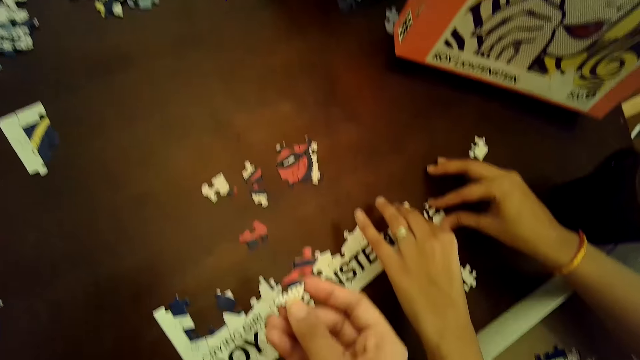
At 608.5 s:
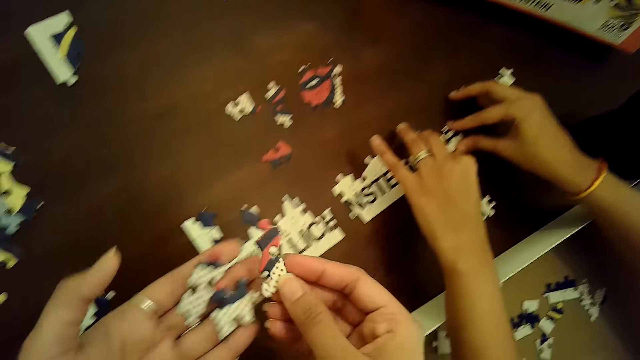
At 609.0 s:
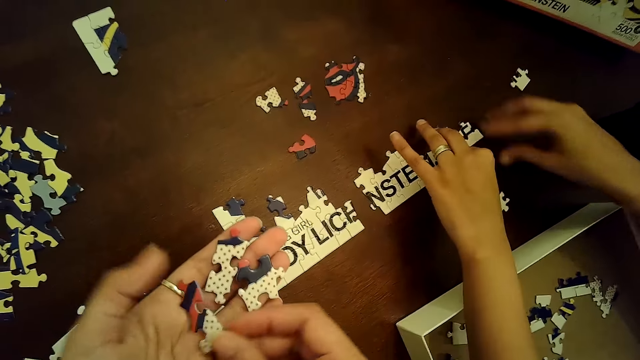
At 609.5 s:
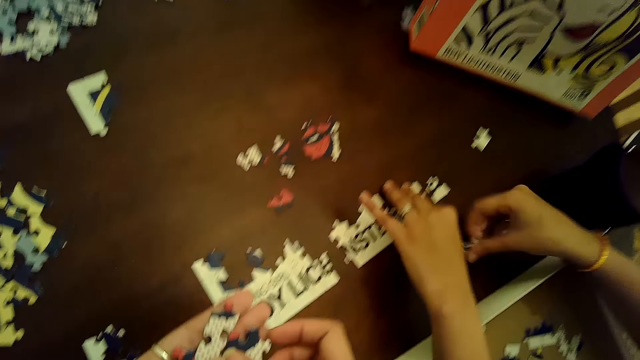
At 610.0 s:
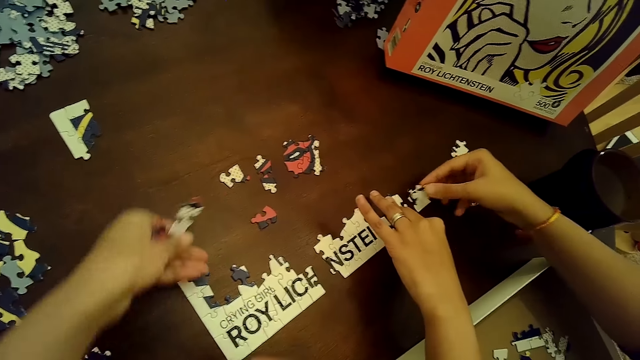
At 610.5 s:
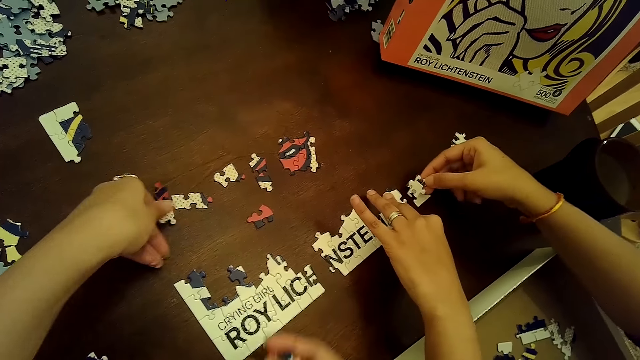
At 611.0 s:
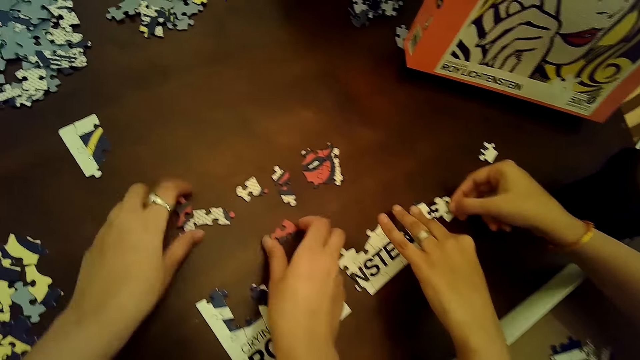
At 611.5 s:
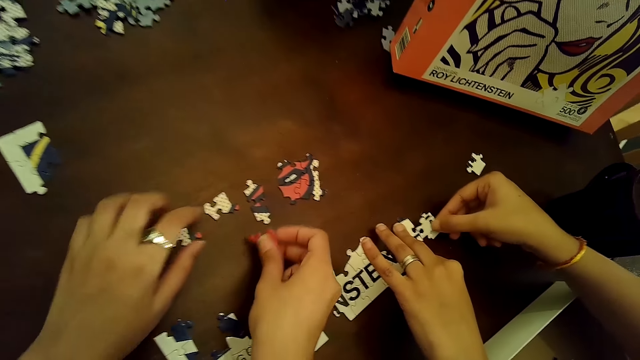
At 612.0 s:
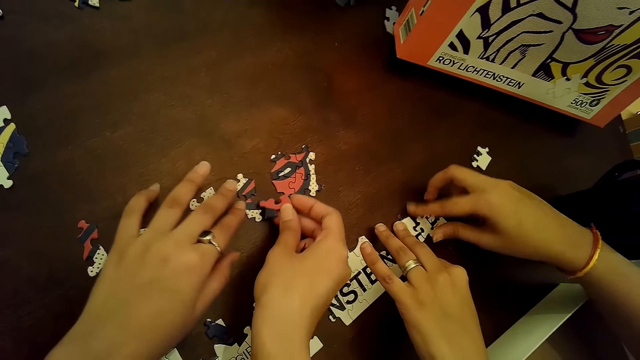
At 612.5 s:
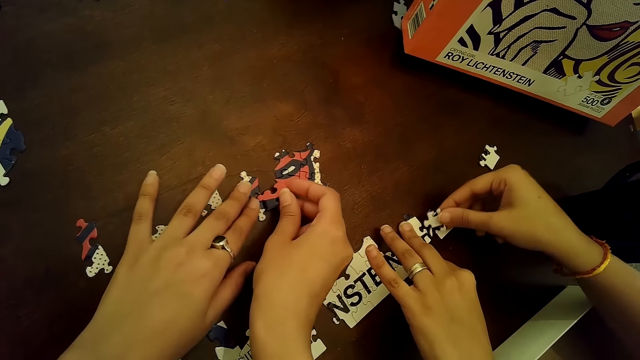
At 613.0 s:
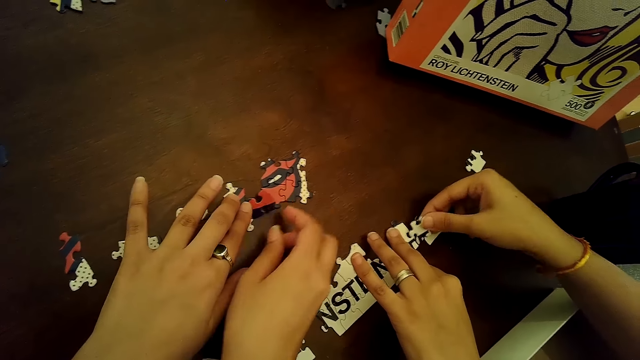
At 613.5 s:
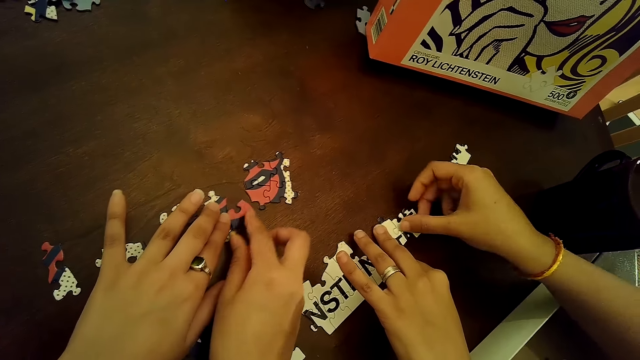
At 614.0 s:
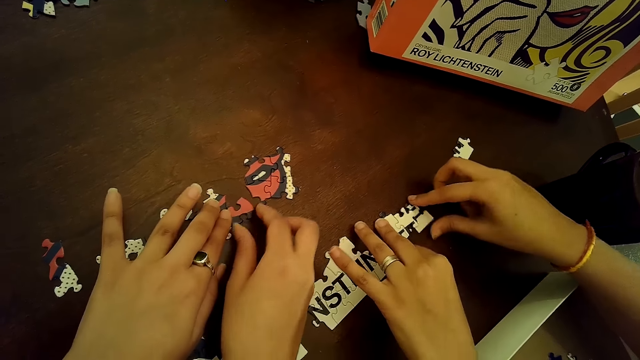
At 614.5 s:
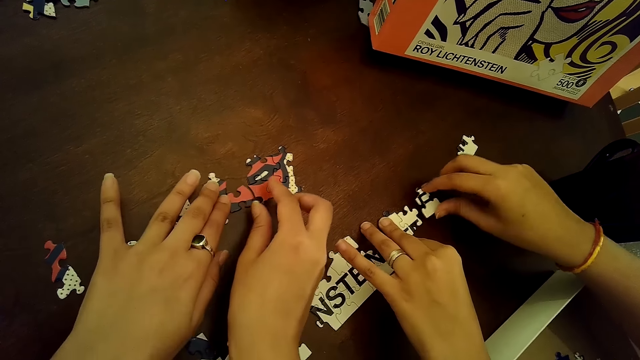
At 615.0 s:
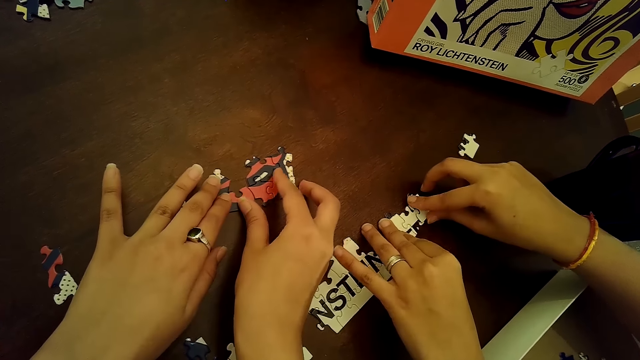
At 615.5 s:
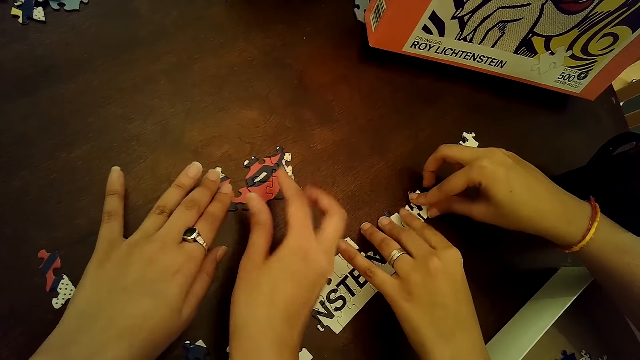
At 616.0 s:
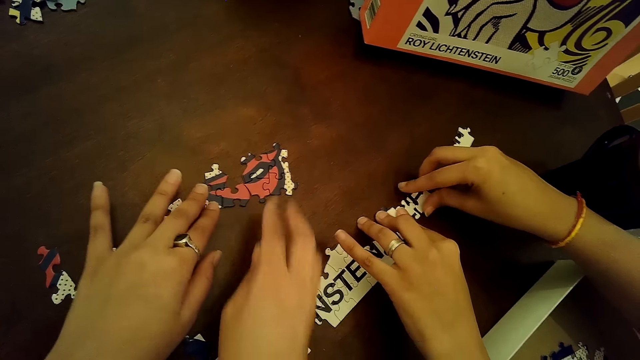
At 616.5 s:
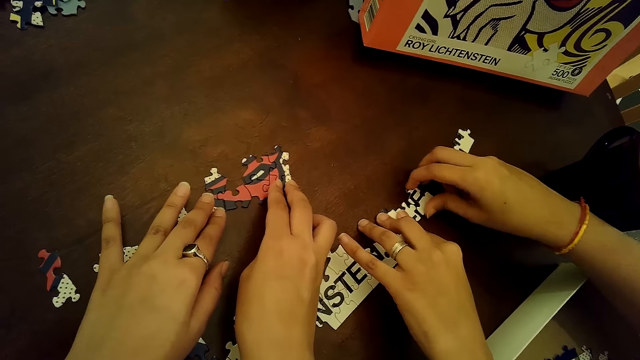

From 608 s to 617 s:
The camera wearer drops the puzzle piece in her right hand into her left hand. A woman picks a puzzle piece from the table with her right hand. The camera wearer drops some puzzle pieces or arranging game cards on the table with her left hand. The woman inserts the puzzle piece in her right hand into the puzzle tile with both hands. The camera wearer moves a puzzle piece into a puzzle tile on the table with both hands. She arranges the cards on the table.

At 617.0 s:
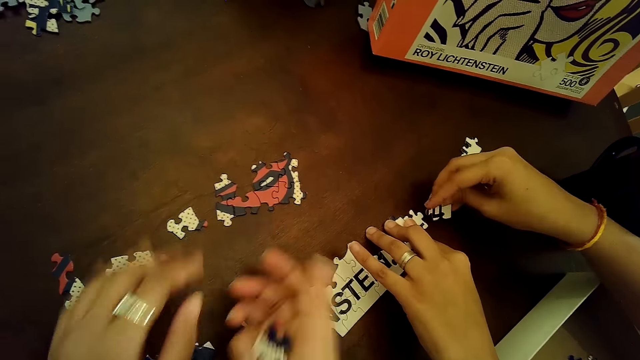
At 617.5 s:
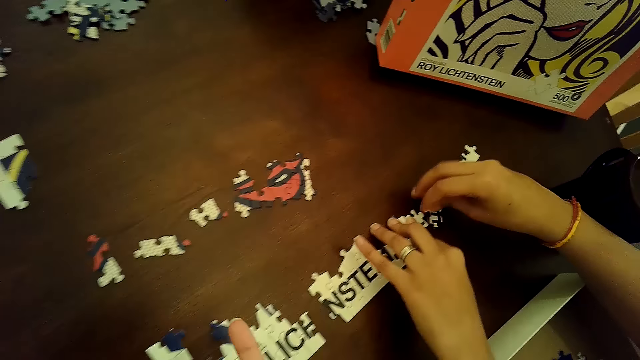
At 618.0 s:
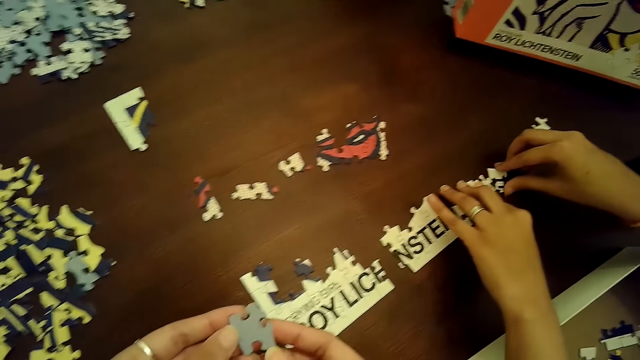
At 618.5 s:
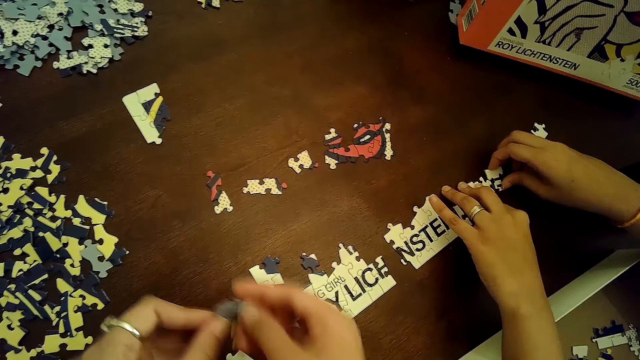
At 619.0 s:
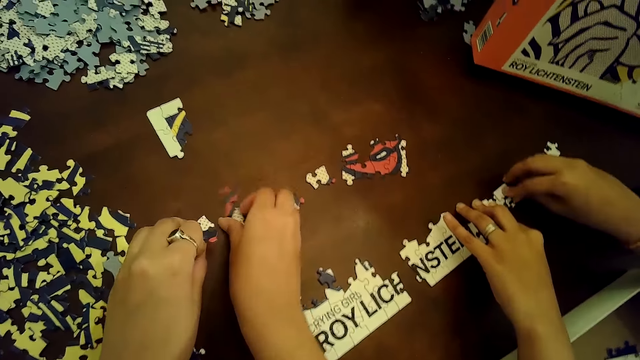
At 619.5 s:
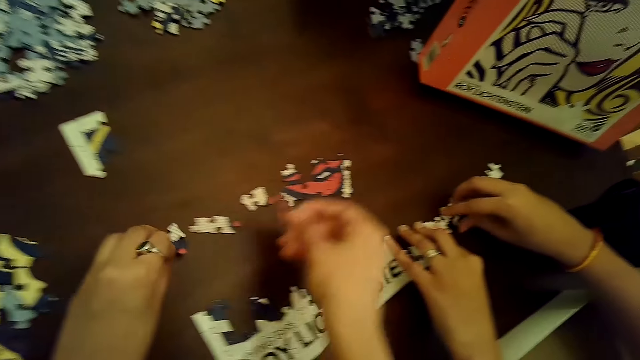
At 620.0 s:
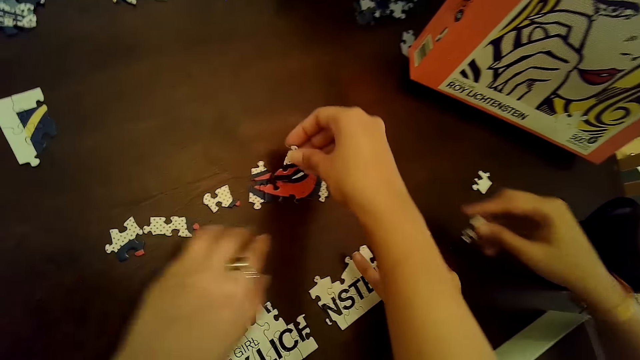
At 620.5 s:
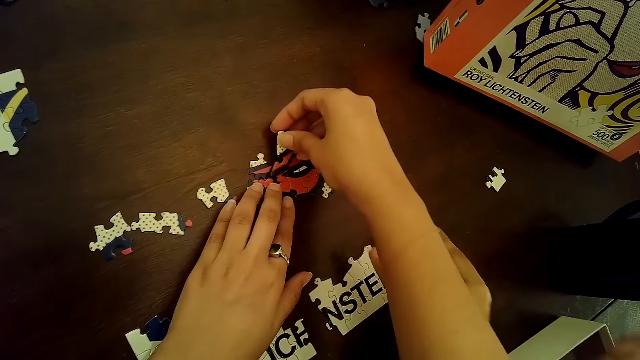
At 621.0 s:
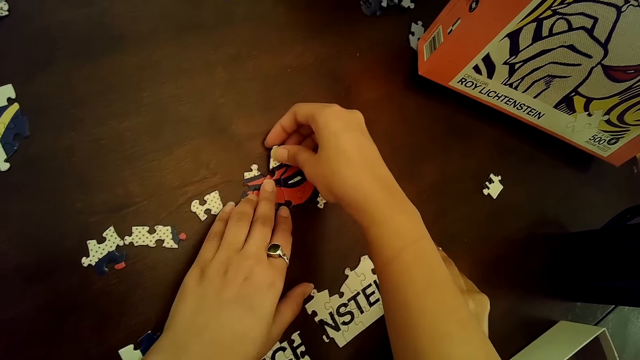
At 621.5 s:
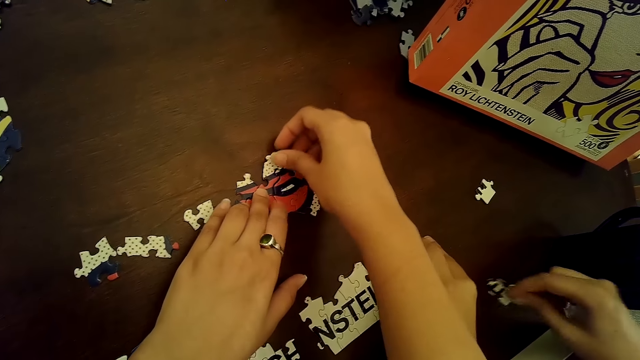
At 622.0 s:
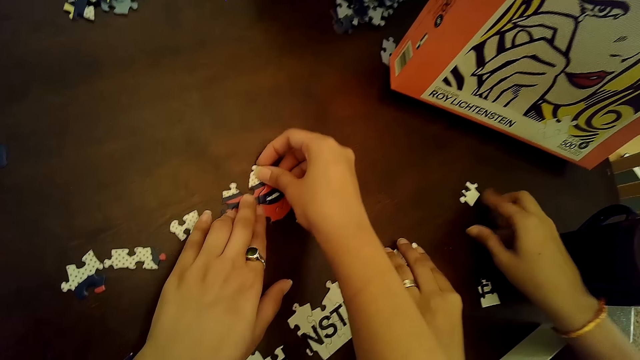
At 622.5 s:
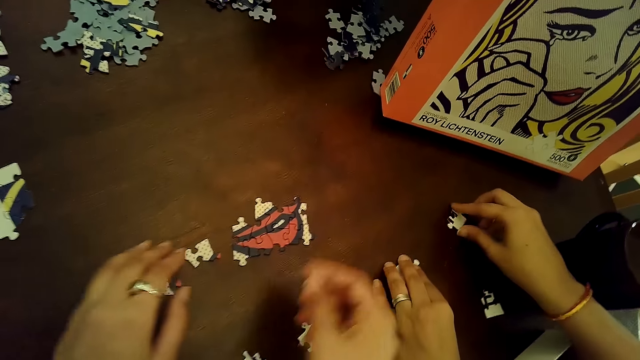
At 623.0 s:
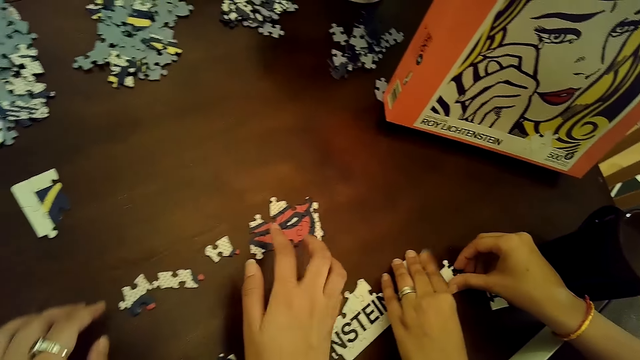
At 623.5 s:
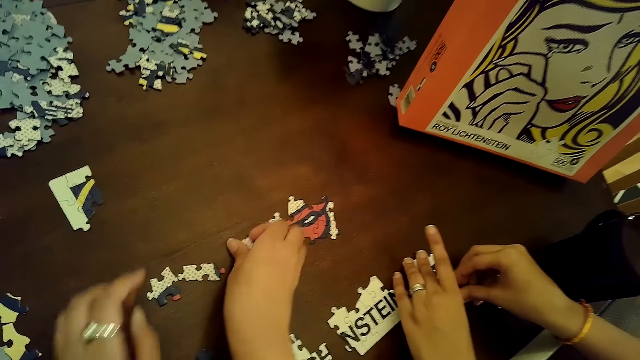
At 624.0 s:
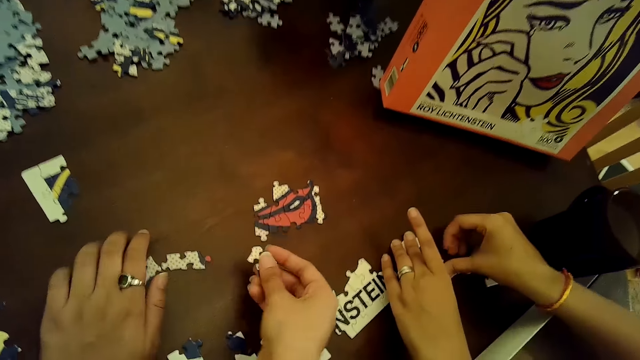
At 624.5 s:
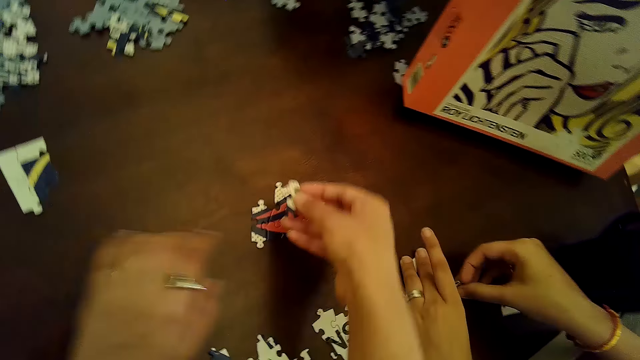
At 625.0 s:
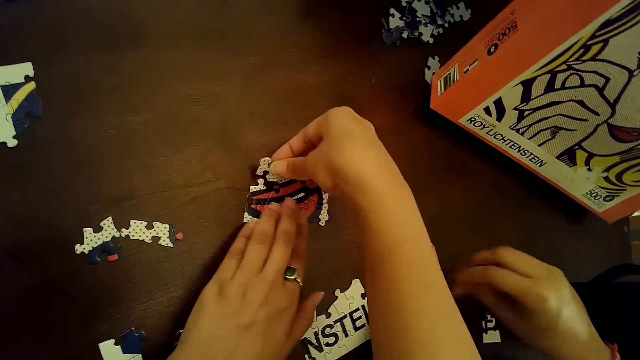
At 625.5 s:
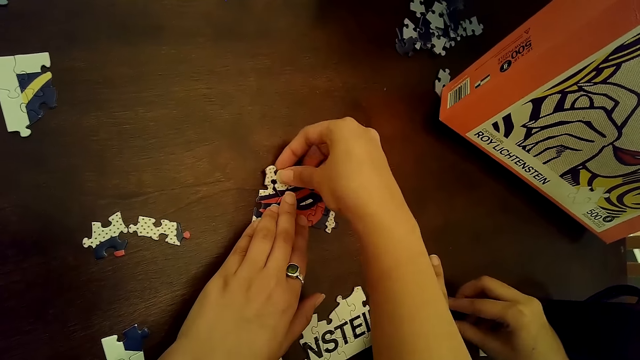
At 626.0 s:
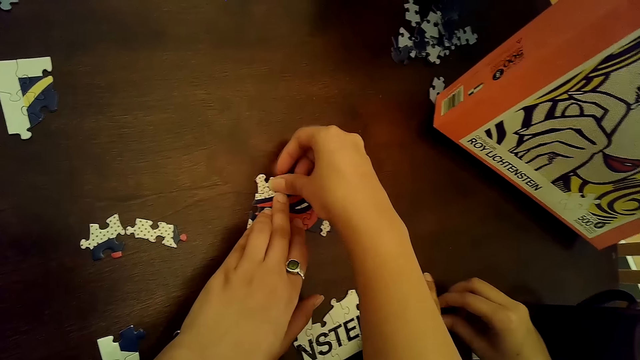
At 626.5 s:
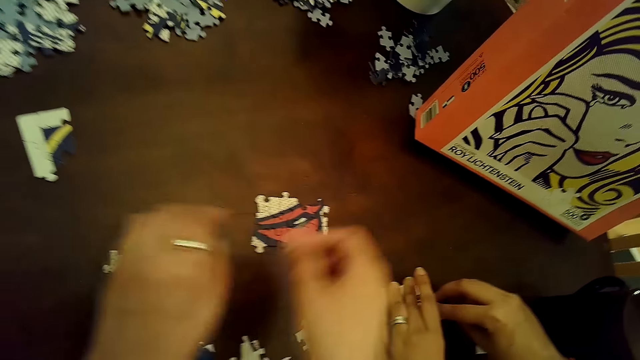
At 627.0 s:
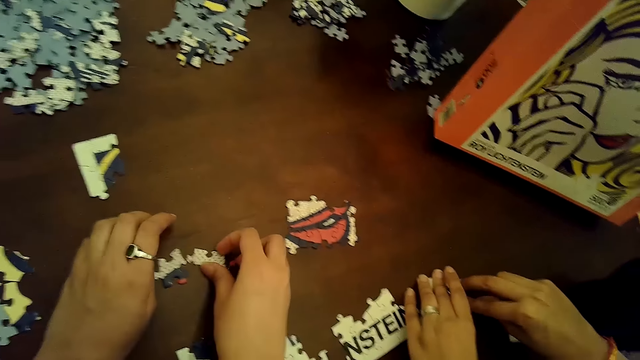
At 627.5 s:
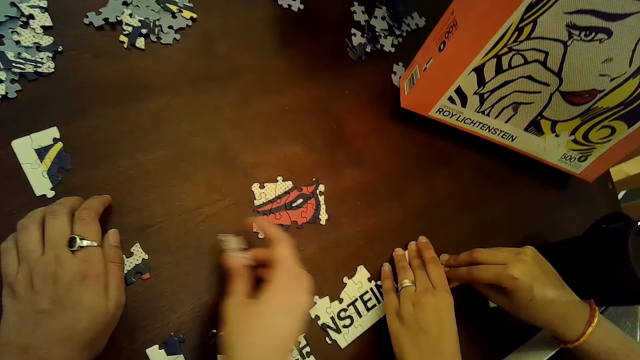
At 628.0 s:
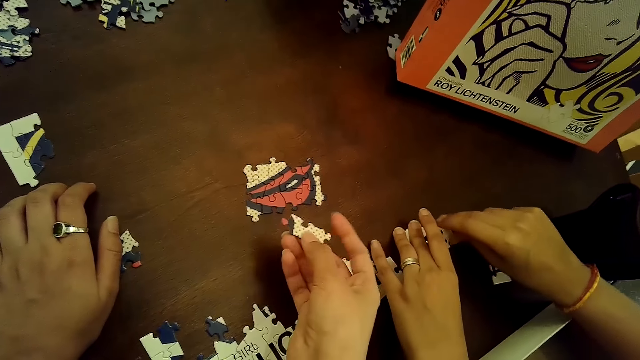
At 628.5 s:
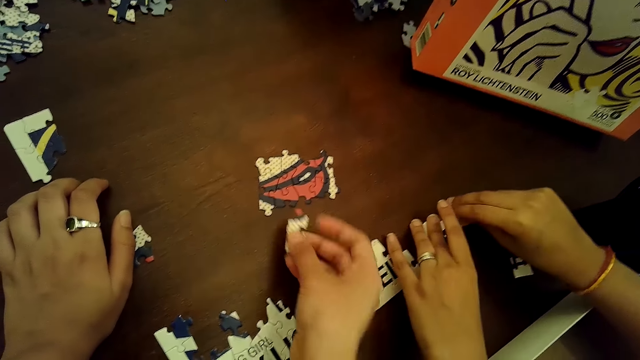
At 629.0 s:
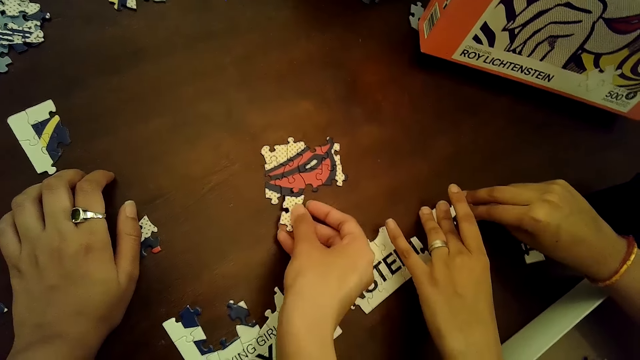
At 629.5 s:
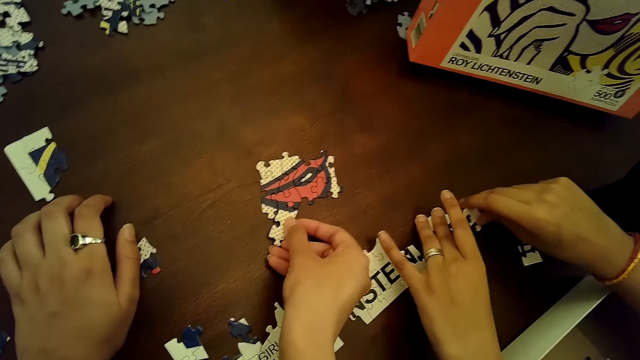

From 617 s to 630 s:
The camera wearer holds a puzzle piece with both hands, moves a puzzle piece with her right hand into a puzzle tile, and drops a puzzle piece on the table with her left hand. A woman drops a puzzle piece on the table with her right hand and moves a puzzle piece with her right hand. The camera wearer picks a puzzle piece with her right hand. She puts the puzzle piece into a puzzle tile with both hands. She moves a puzzle piece into a puzzle tile with her right hand.
